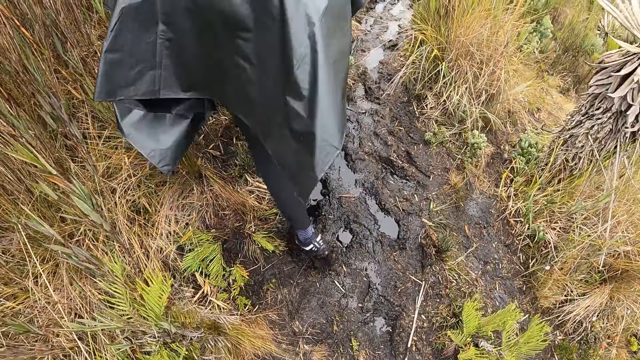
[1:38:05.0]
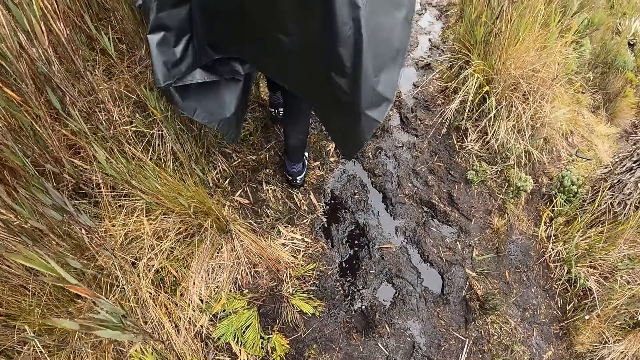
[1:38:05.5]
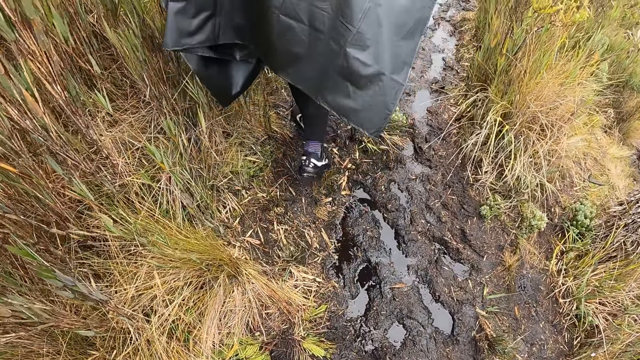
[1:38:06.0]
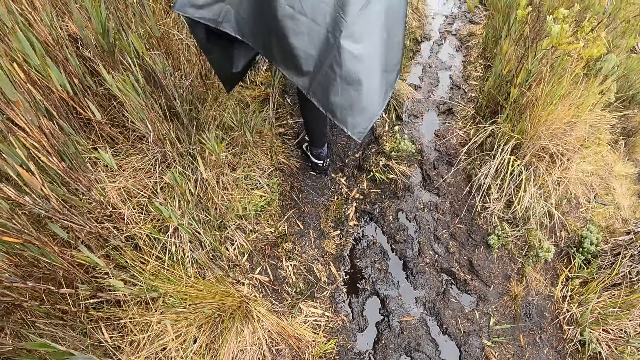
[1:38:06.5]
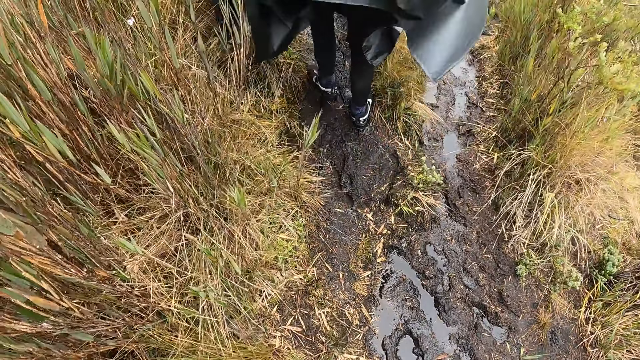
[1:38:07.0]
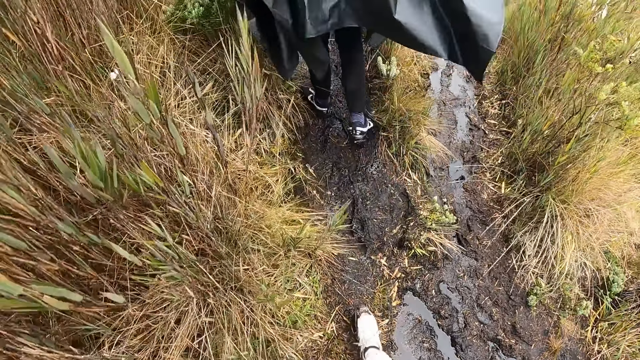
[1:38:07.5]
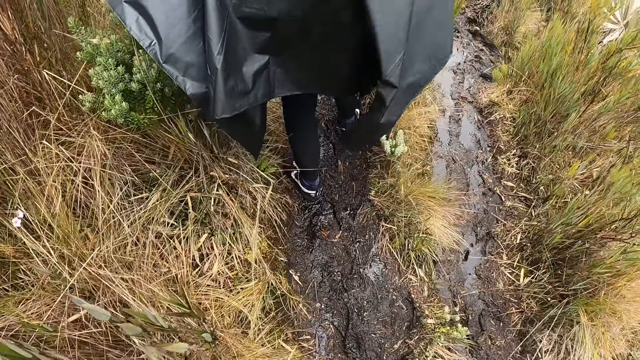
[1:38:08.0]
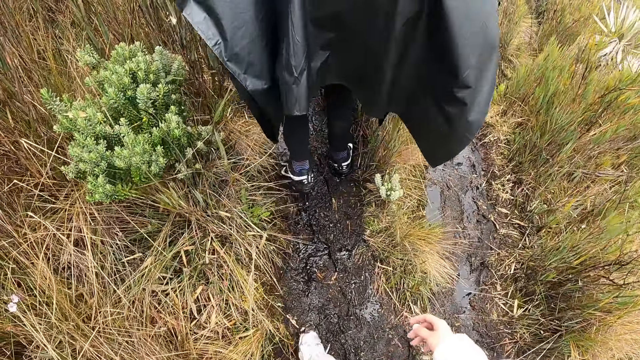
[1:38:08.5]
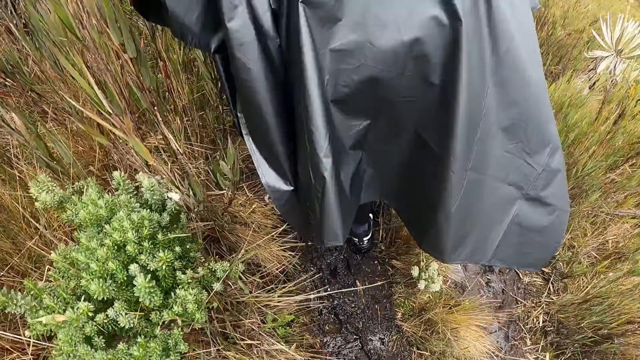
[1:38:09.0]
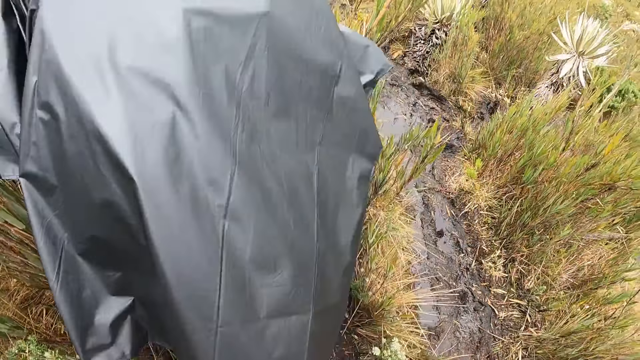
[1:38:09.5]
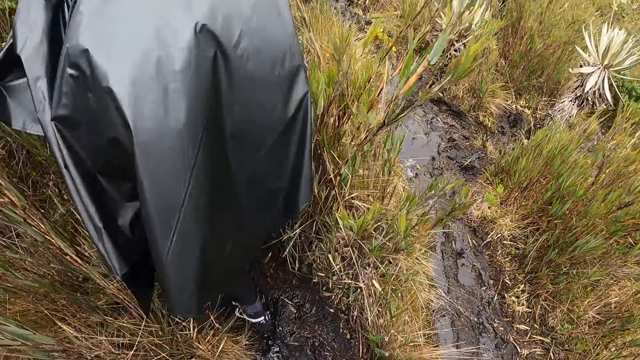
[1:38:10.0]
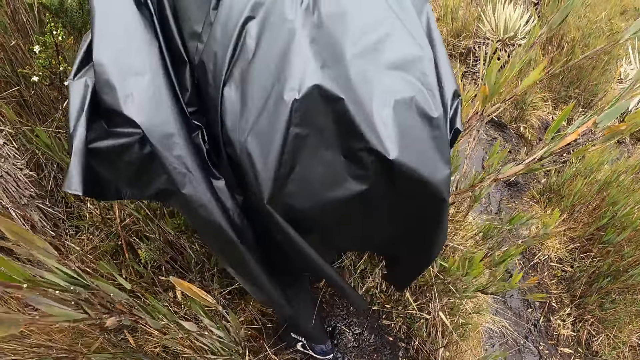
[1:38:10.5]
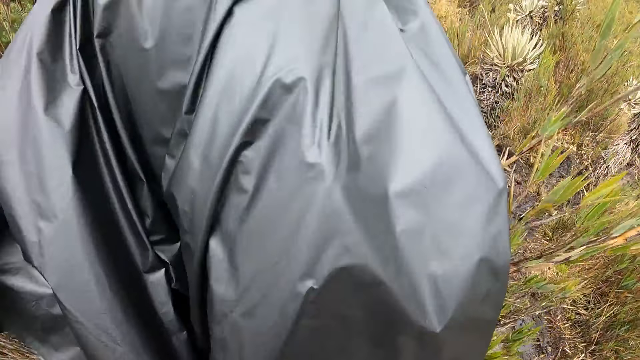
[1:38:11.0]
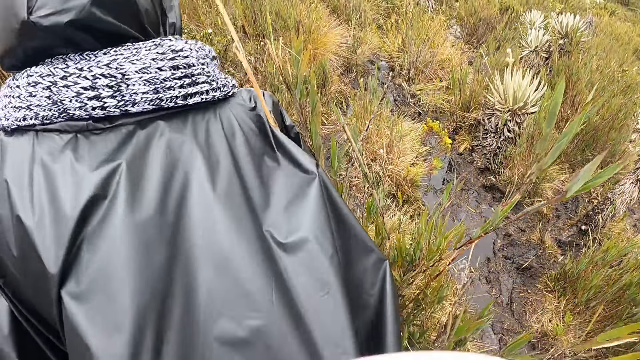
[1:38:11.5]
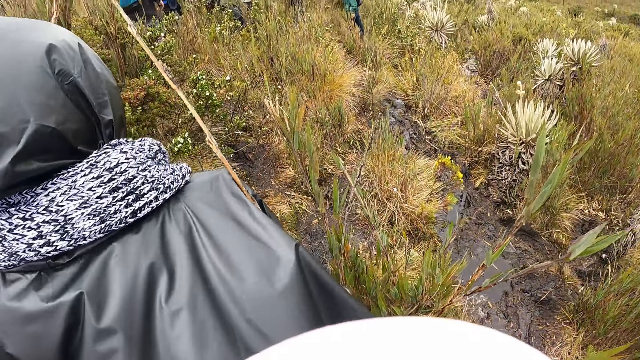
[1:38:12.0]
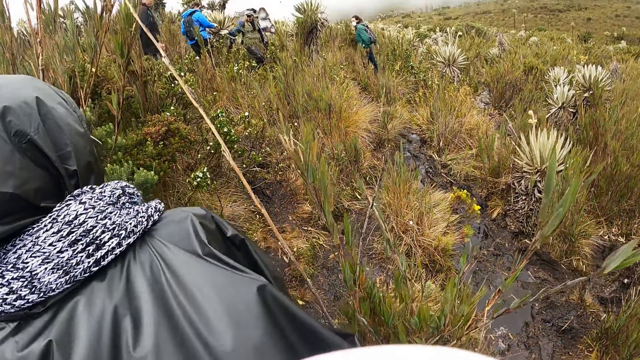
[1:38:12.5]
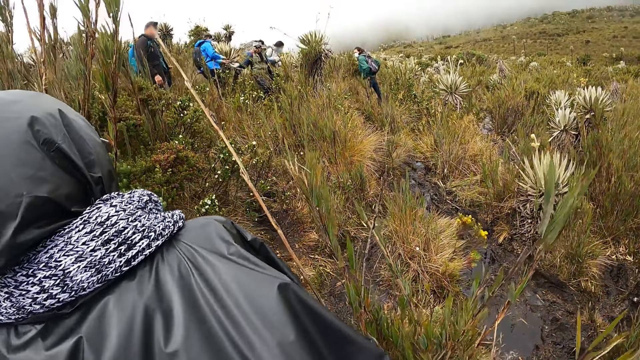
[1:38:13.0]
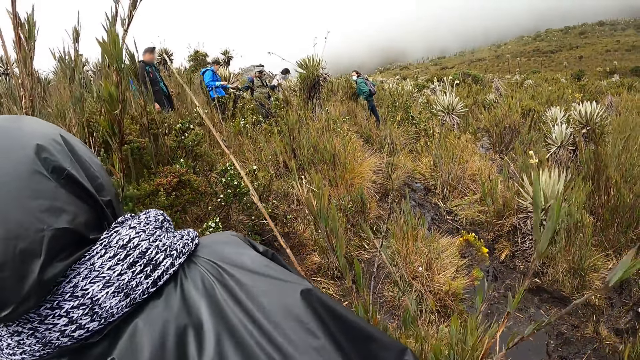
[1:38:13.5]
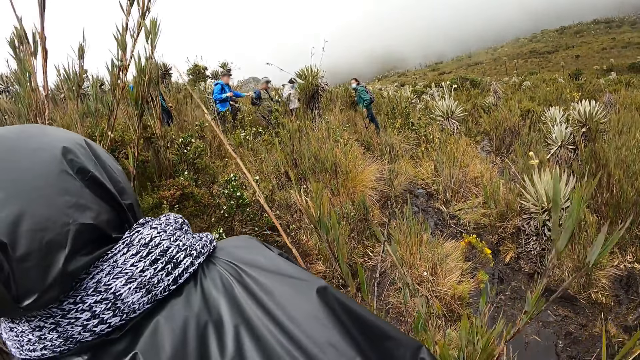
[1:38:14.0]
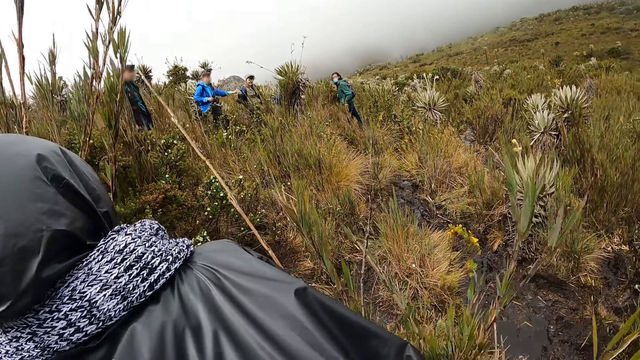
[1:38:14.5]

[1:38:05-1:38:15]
The camera wearer stands on the path on the hill. The woman stands on the path on the hill.

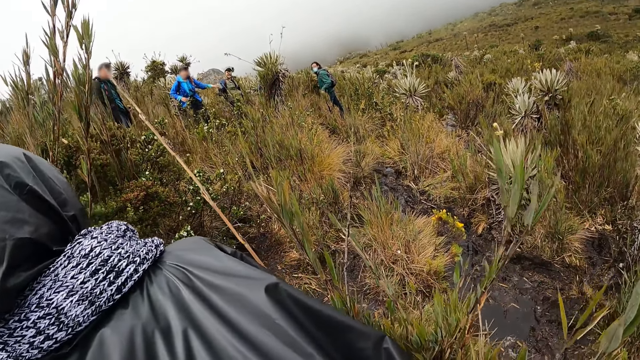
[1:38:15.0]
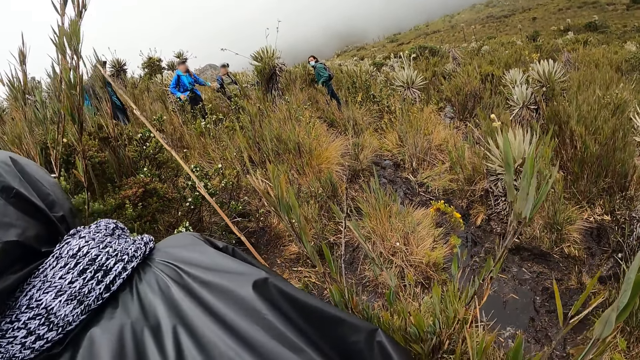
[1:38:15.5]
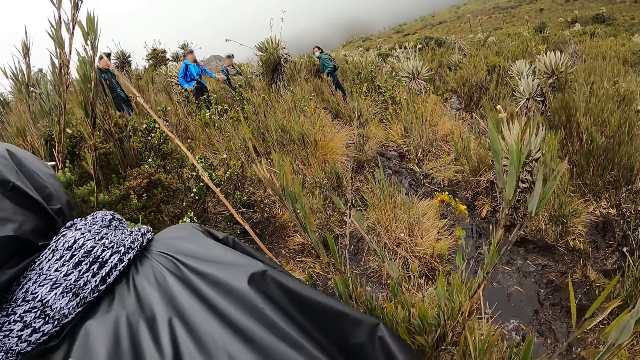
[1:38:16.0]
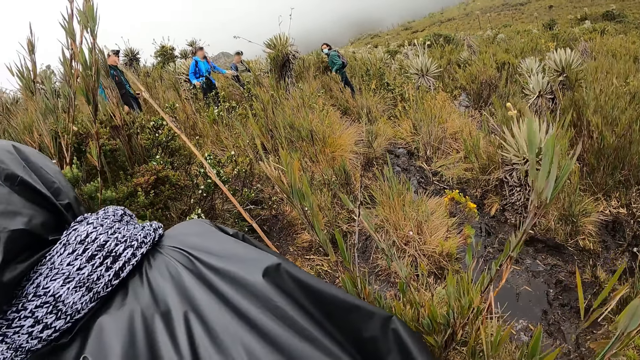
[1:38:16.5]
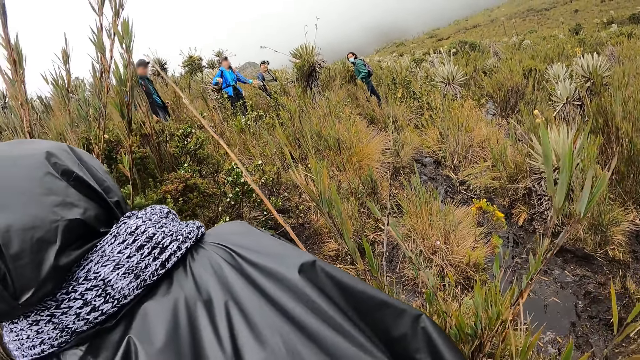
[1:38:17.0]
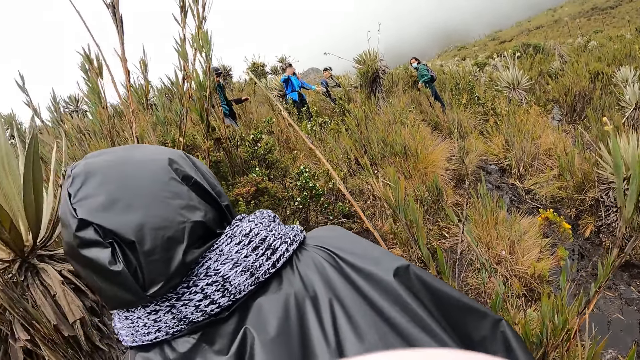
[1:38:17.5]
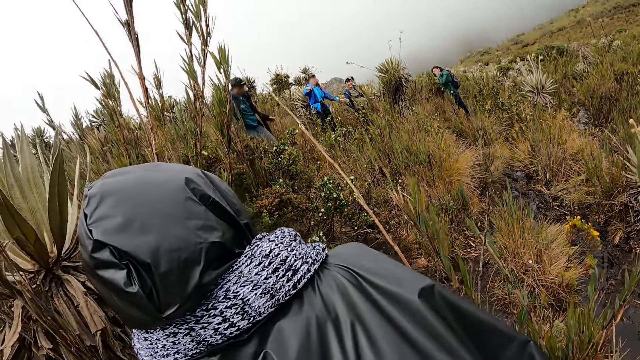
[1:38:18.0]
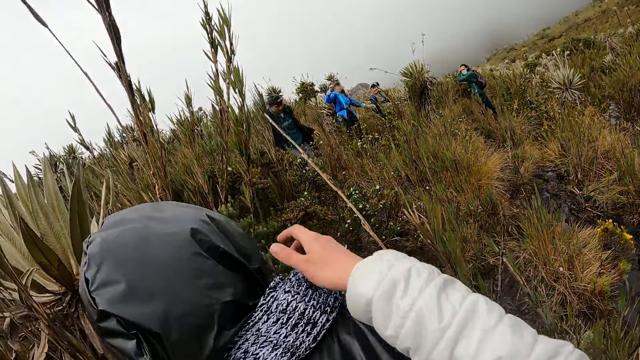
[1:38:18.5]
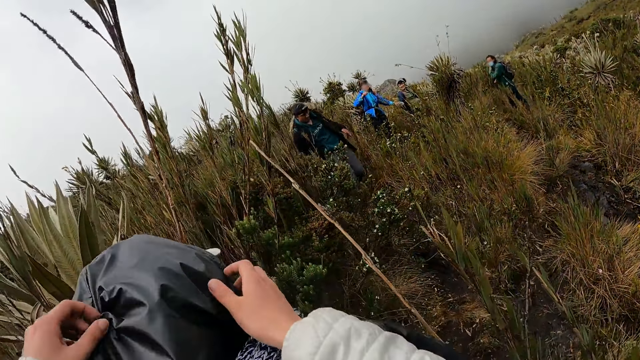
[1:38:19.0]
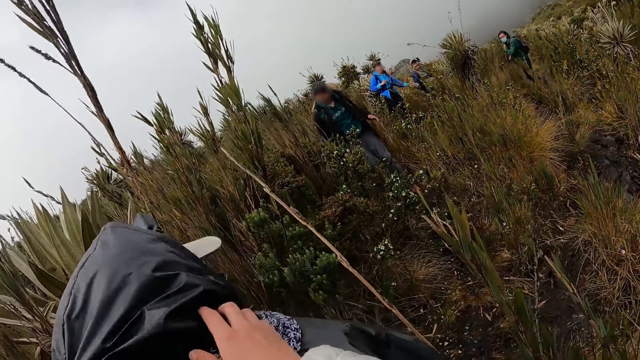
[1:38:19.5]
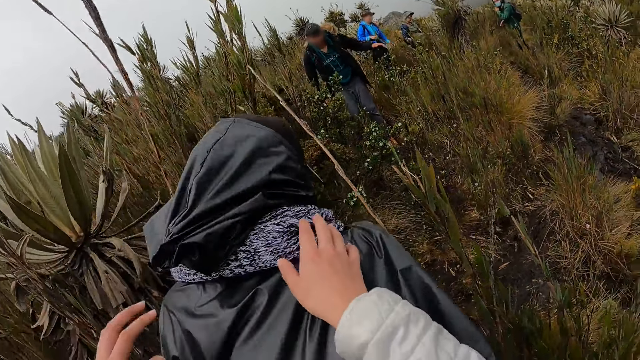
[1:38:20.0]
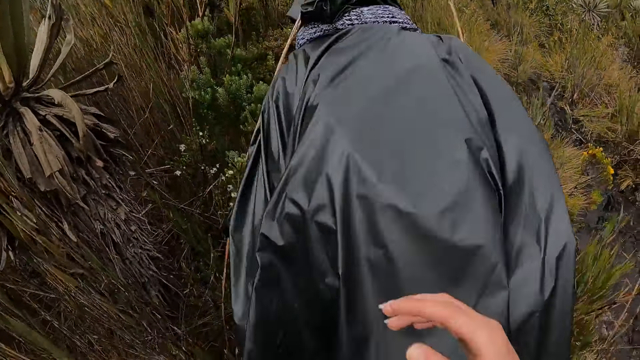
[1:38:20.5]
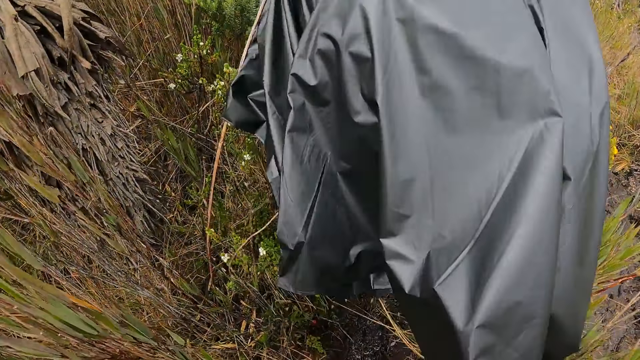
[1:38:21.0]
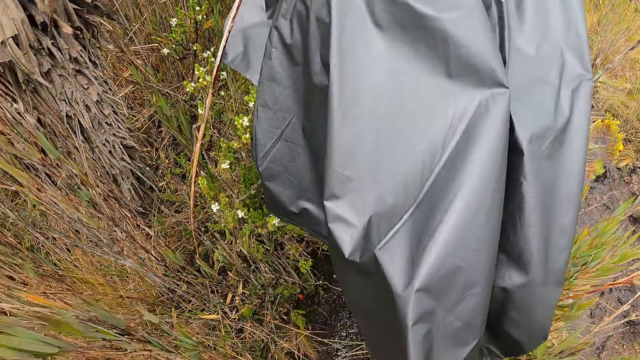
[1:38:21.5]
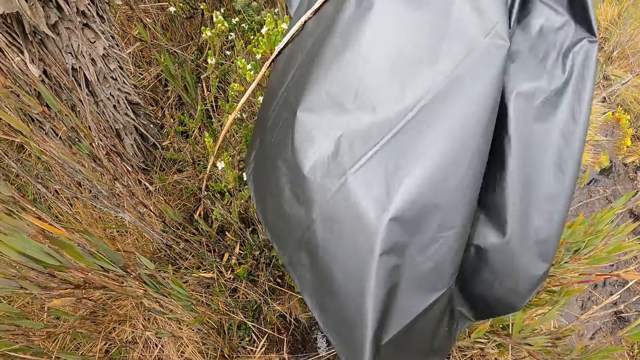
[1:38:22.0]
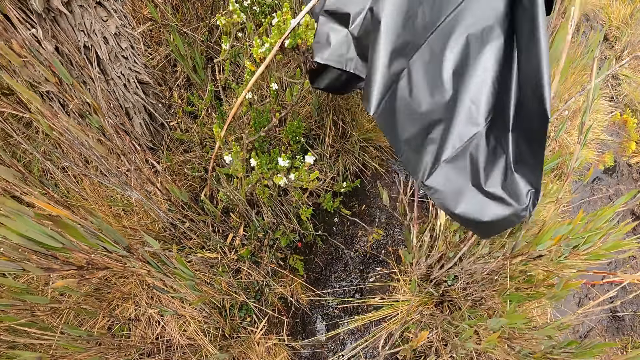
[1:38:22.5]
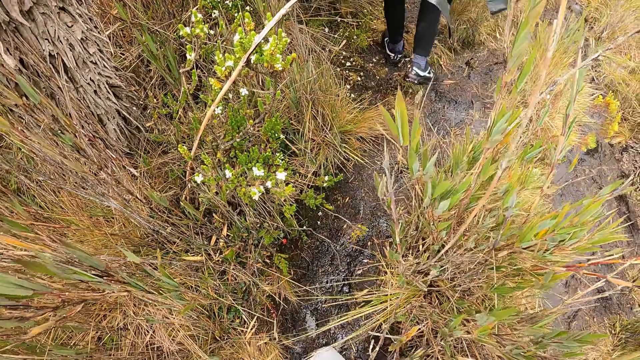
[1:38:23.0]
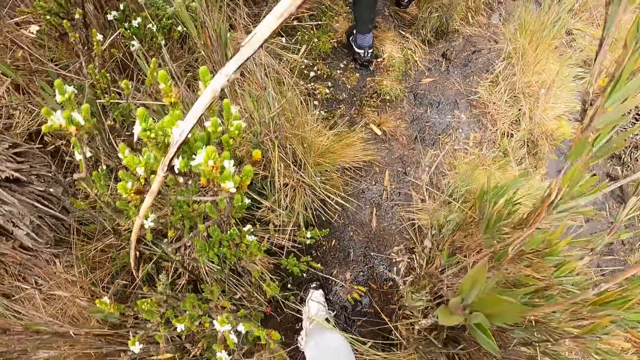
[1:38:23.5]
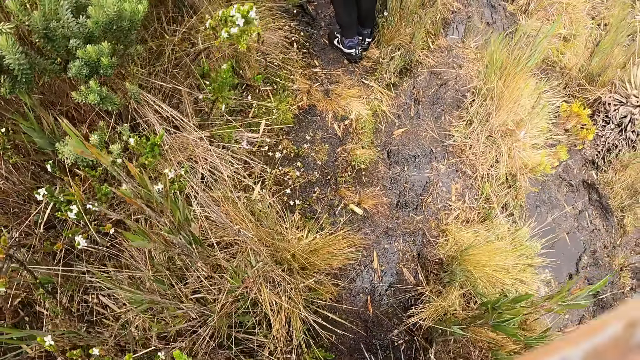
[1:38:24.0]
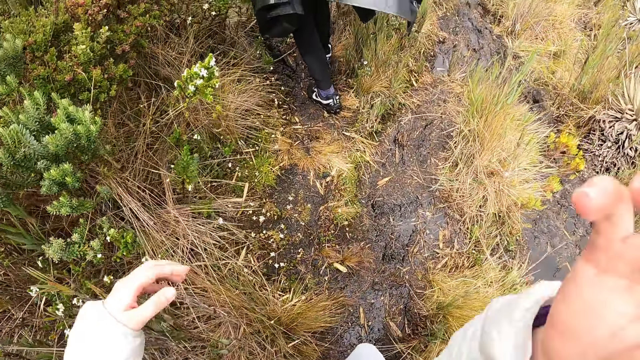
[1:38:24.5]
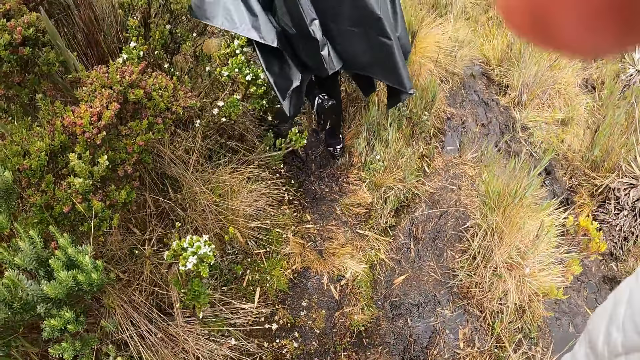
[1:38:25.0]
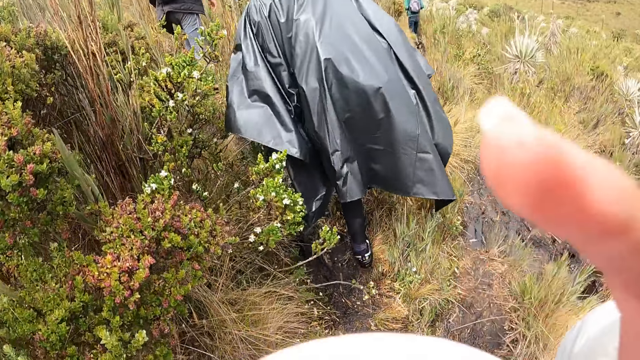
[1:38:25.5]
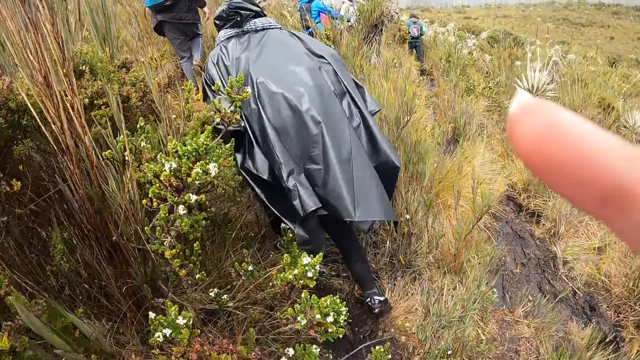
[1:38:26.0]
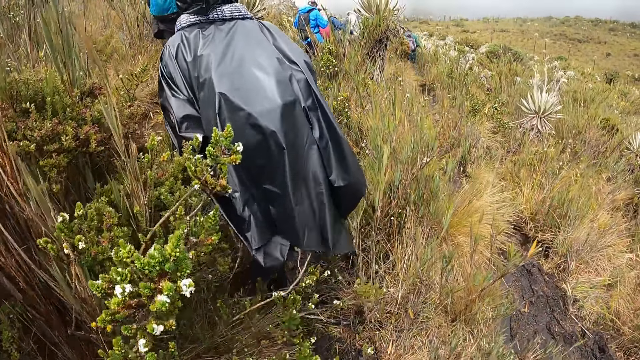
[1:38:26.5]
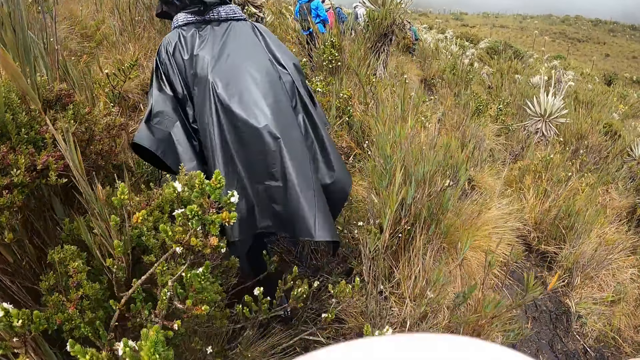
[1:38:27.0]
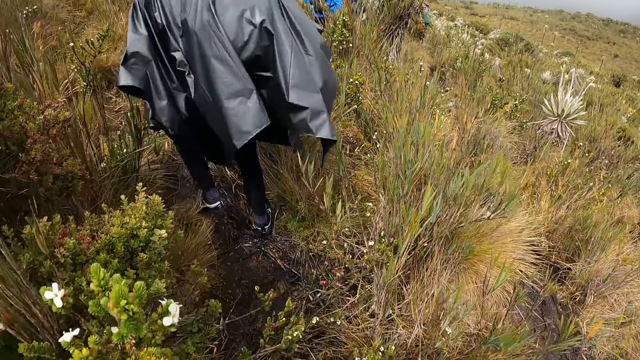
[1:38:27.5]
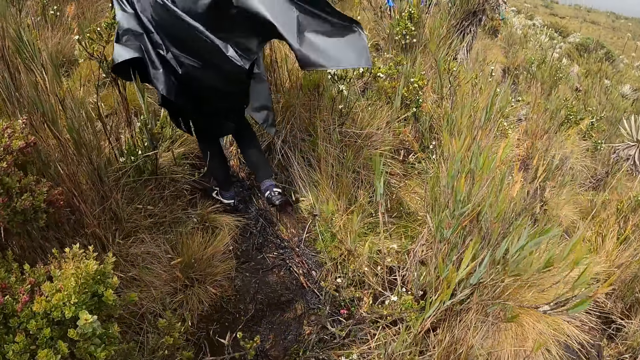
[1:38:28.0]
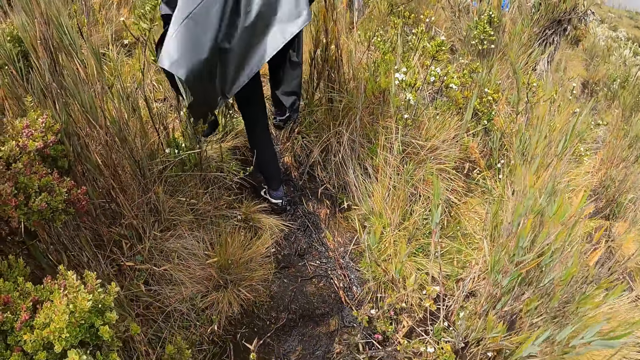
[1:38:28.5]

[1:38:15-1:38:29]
The camera wearer stops walking. He adjusts the hoodie on the woman's jacket with both hands. He pulls the woman's rain coat. The woman walks along the path on the hill. The camera wearer walks along the path on the hill with the group of people. He raises his right hand towards his face.
